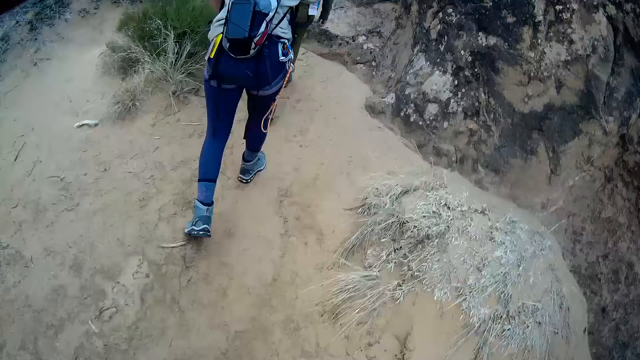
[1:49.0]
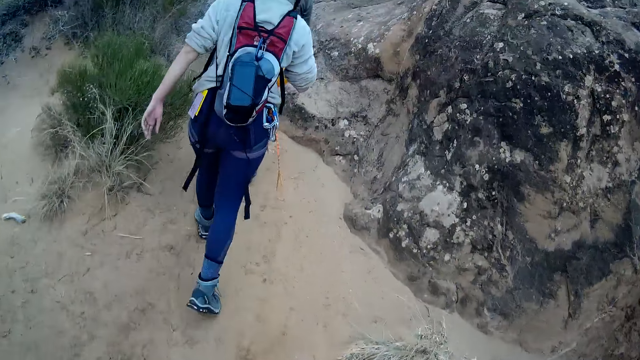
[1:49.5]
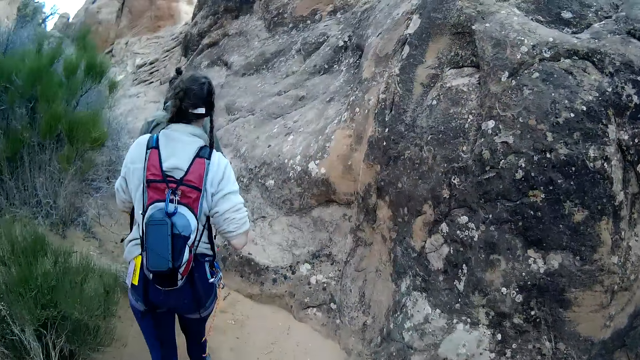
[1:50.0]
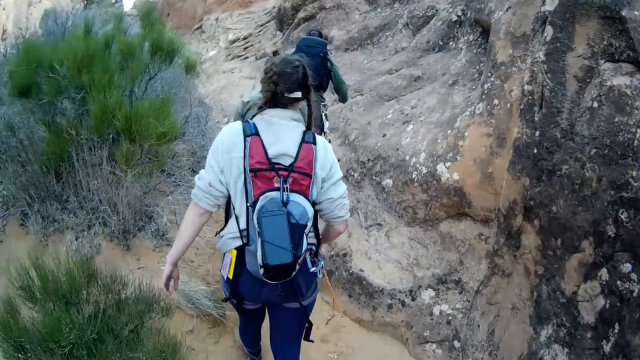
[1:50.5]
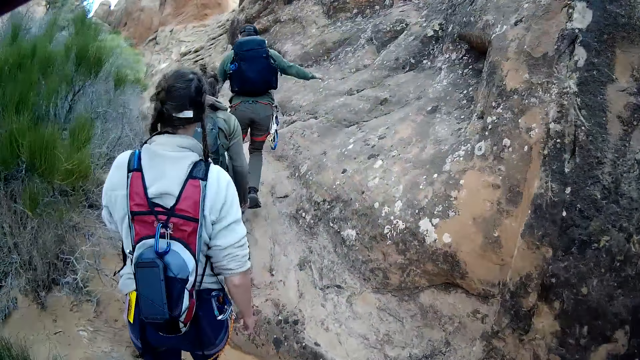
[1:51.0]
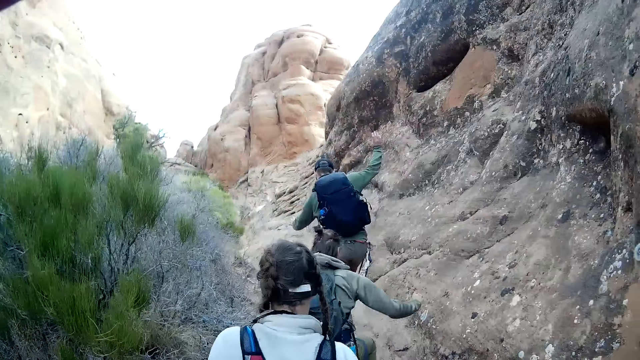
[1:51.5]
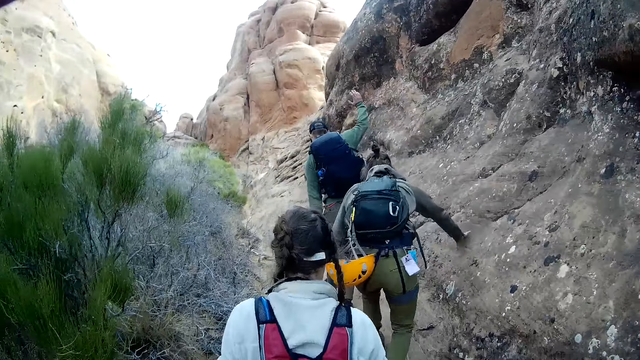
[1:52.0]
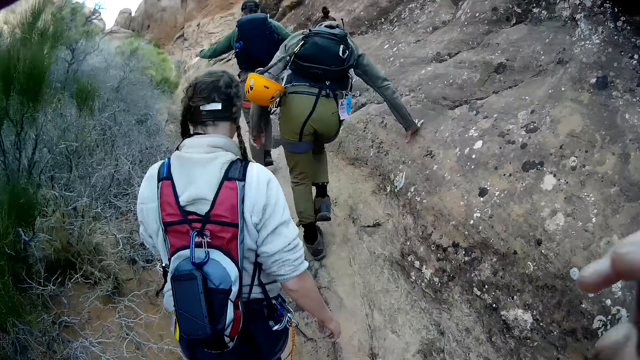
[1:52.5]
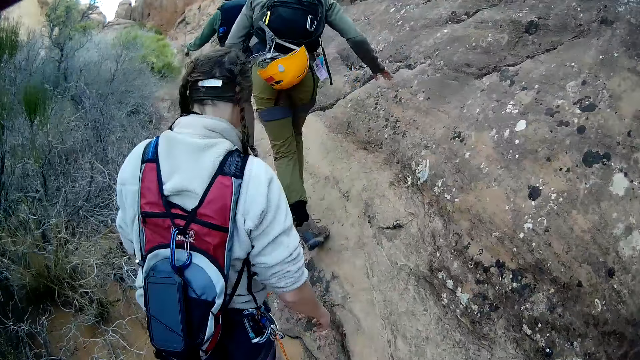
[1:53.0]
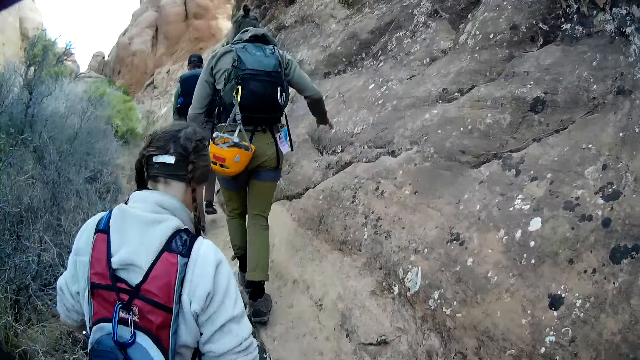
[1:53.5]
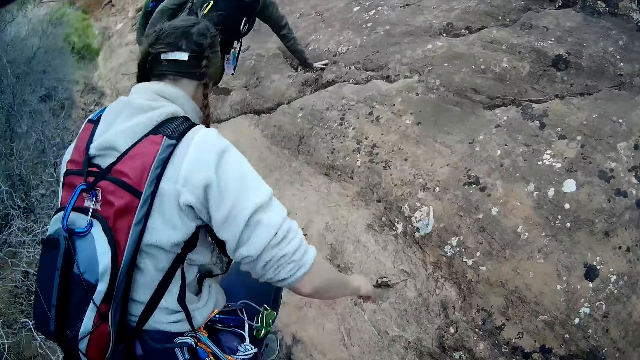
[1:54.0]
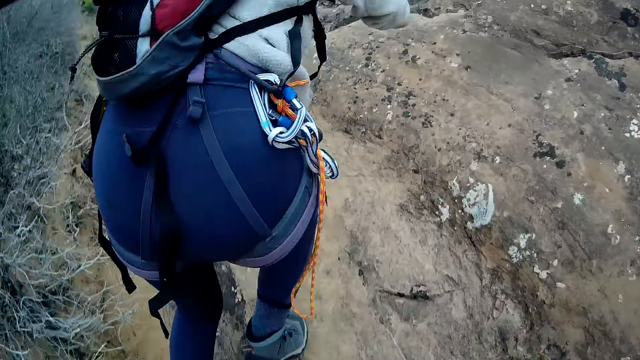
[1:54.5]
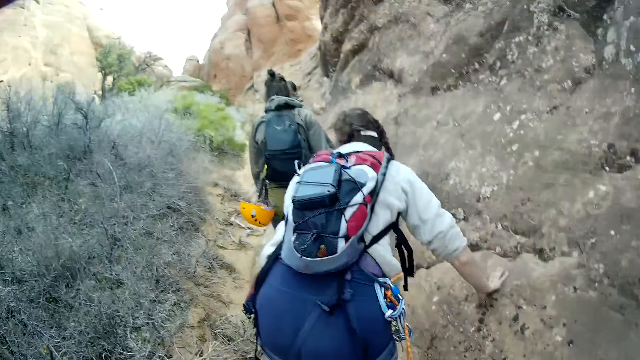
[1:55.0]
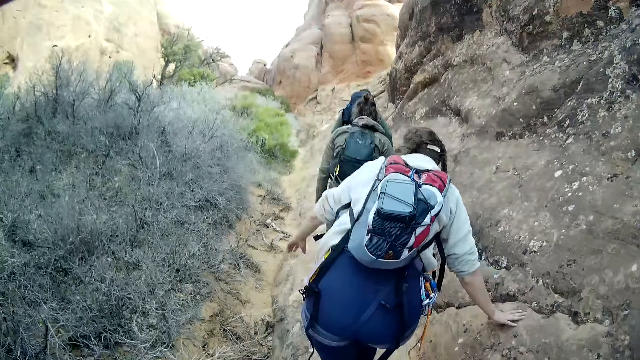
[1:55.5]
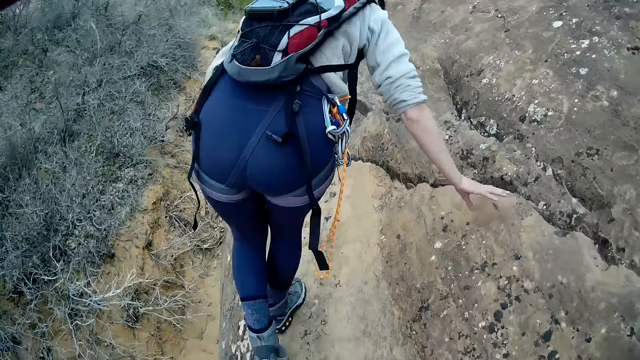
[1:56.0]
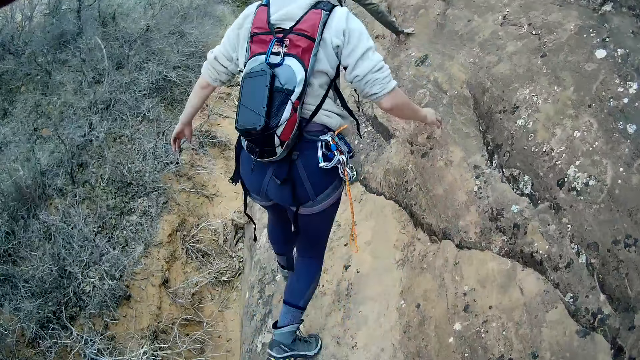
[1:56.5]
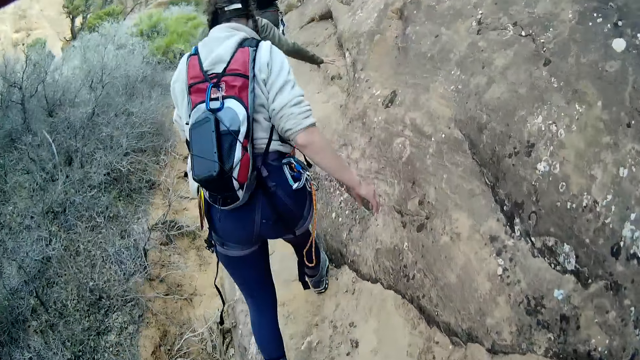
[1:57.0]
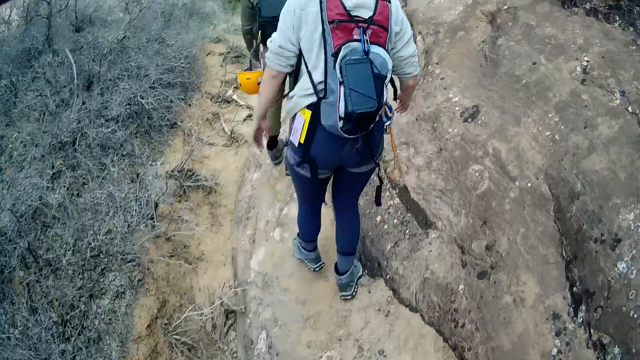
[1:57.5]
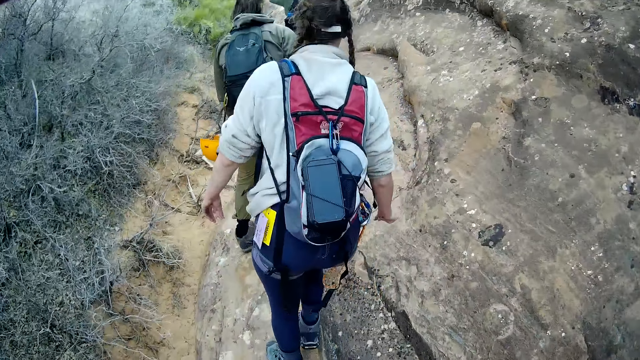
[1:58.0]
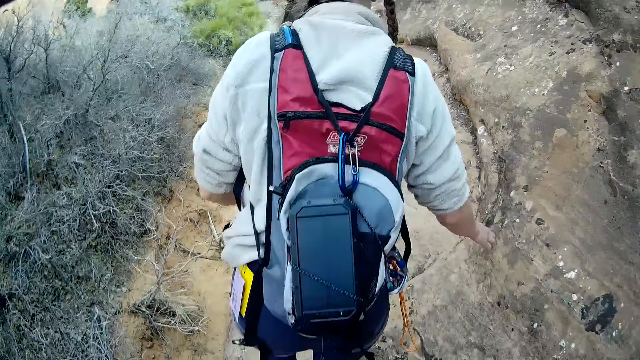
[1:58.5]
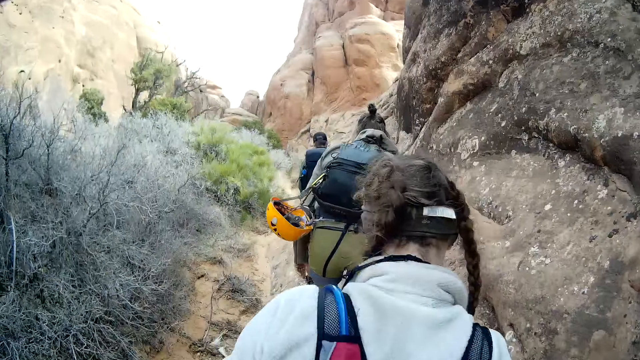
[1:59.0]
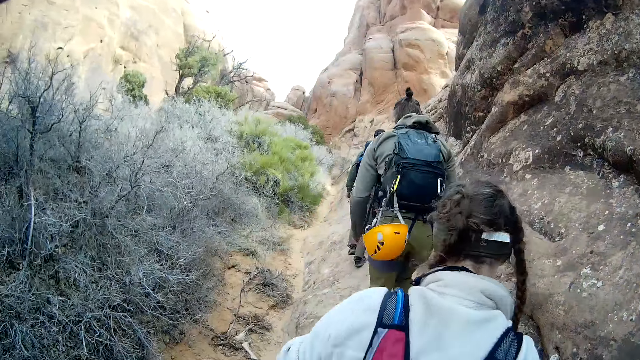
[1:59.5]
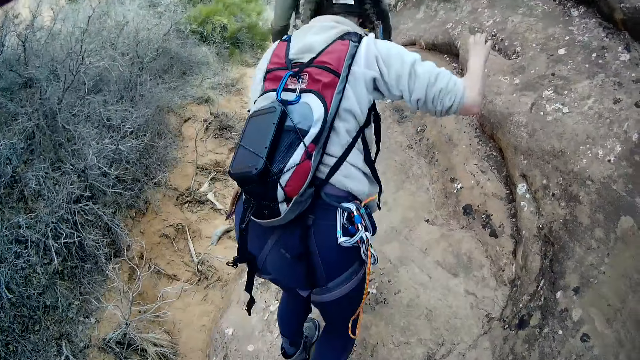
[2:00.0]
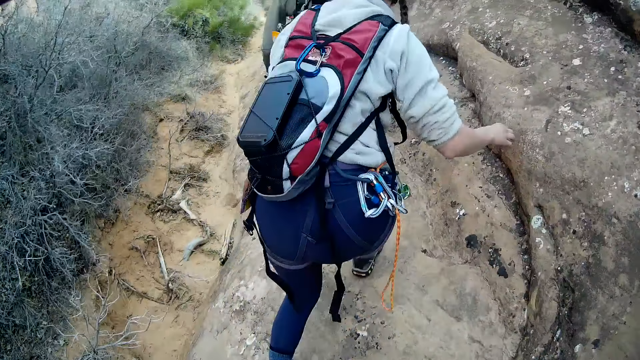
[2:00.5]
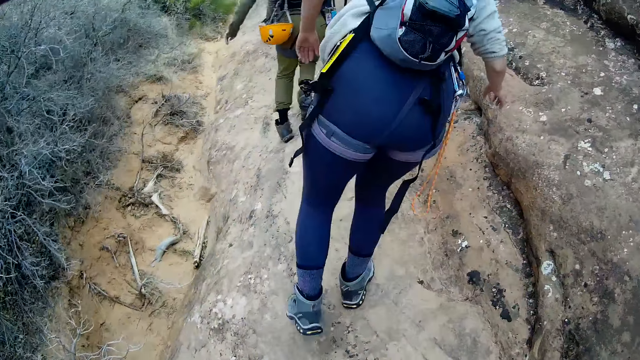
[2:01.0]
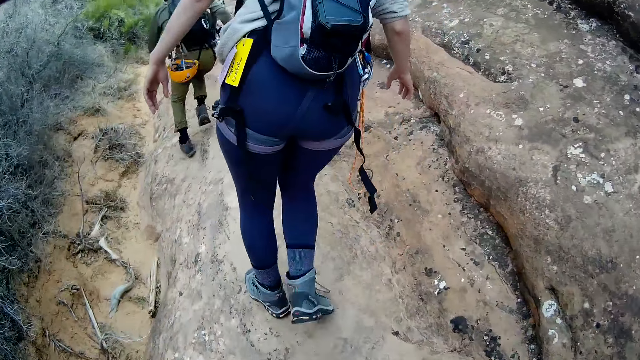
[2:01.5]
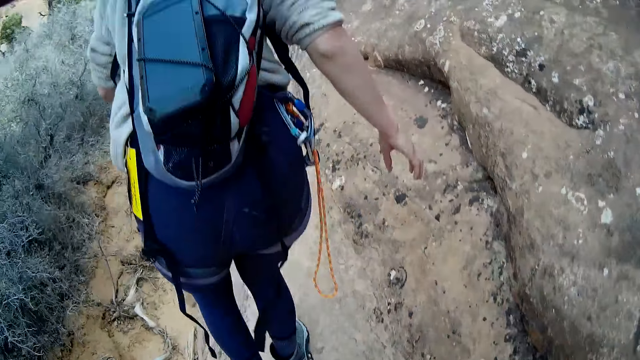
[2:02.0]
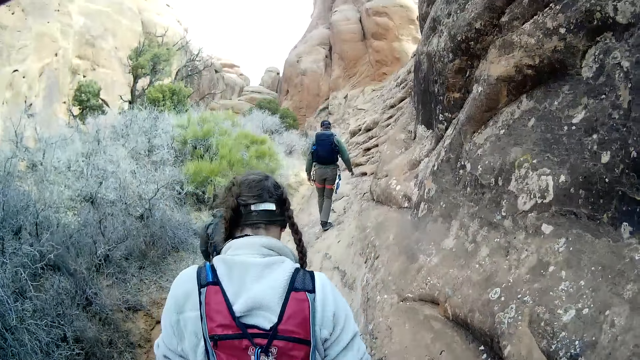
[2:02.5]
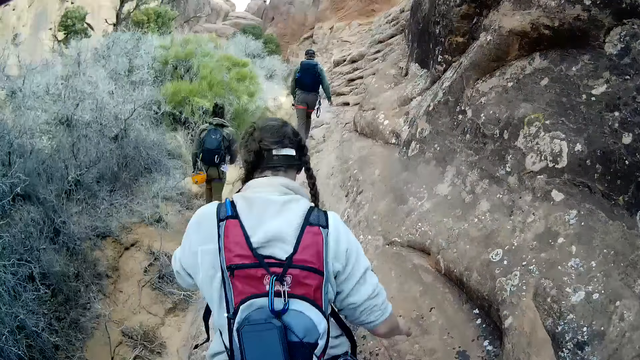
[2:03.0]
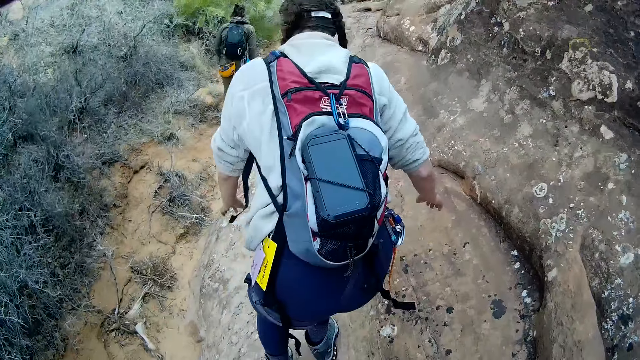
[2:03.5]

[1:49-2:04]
A lady climbs on a mountain. The lady walks around the mountain.

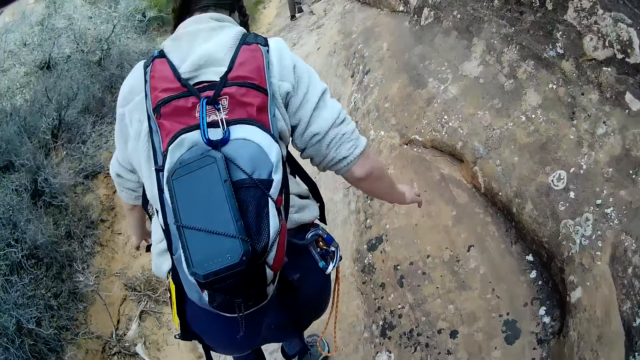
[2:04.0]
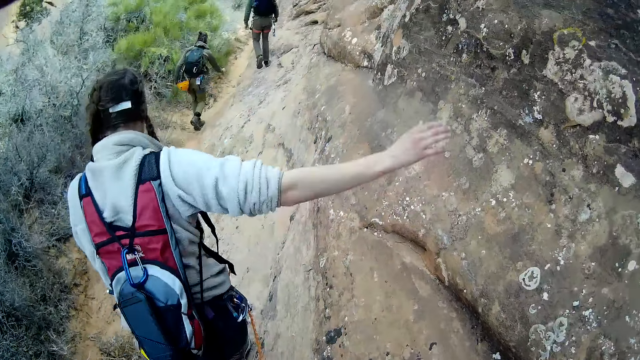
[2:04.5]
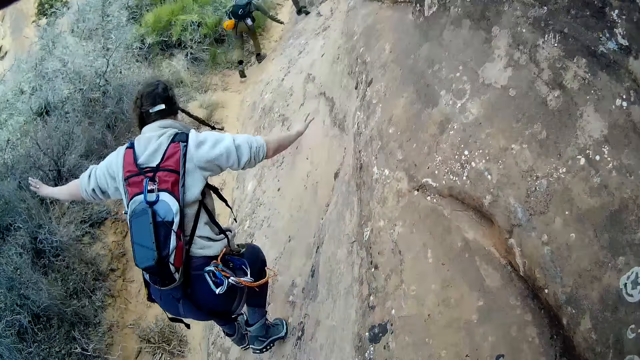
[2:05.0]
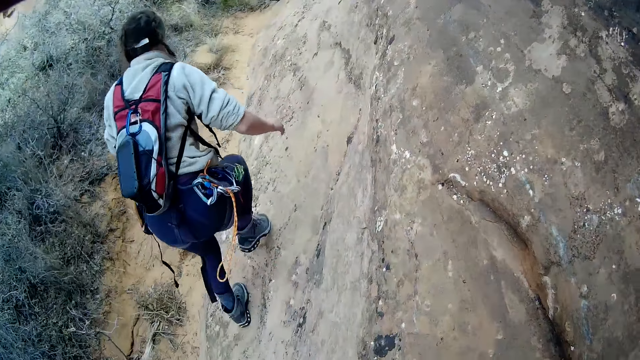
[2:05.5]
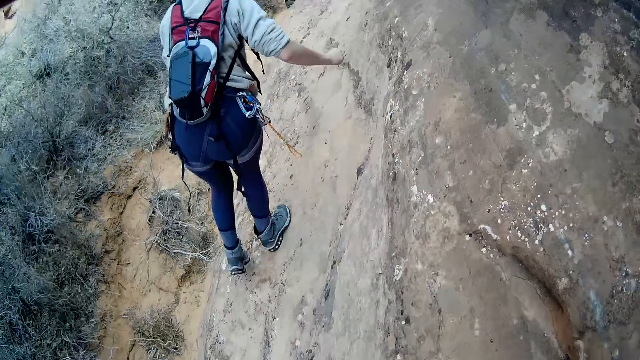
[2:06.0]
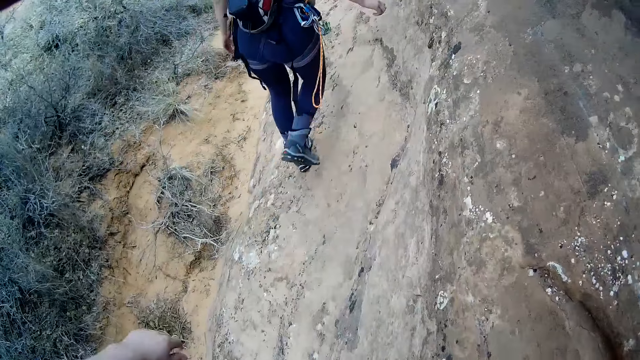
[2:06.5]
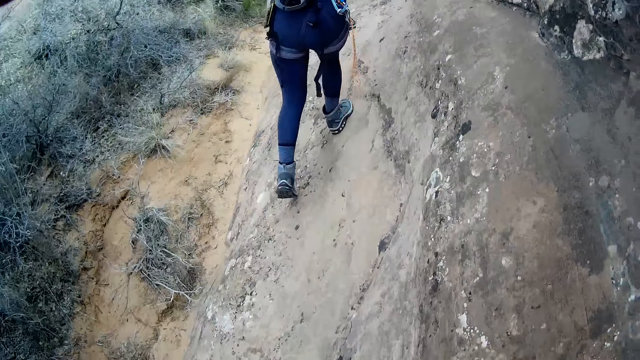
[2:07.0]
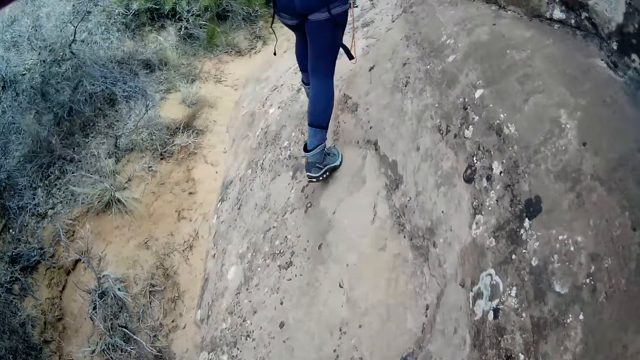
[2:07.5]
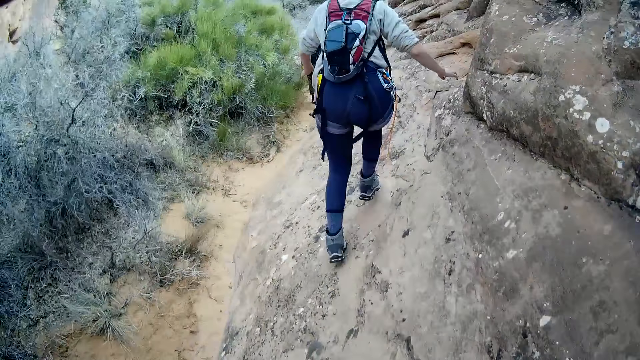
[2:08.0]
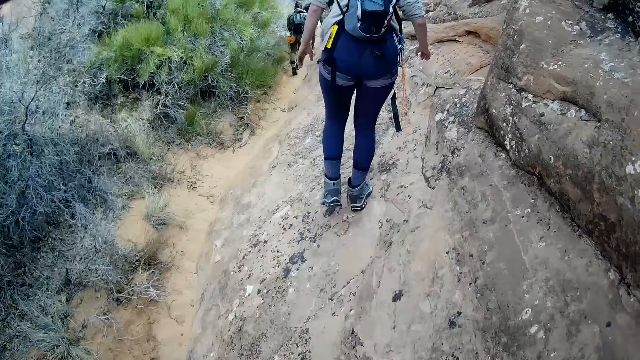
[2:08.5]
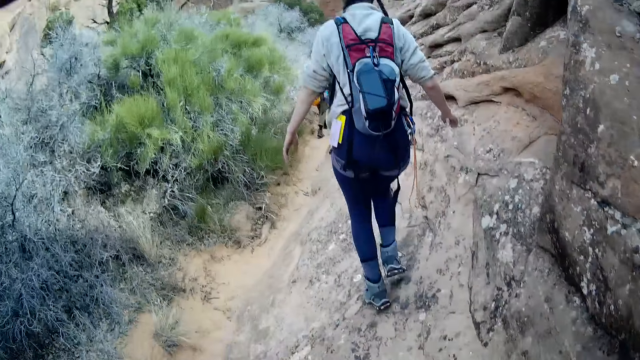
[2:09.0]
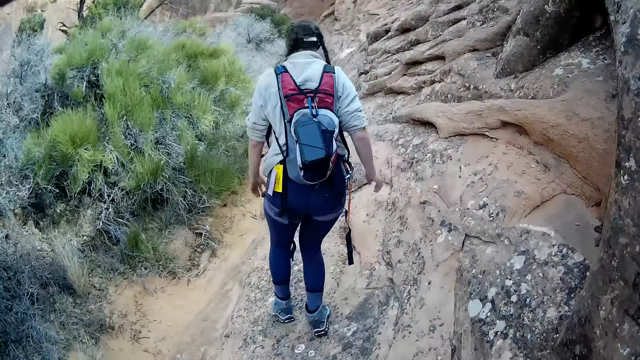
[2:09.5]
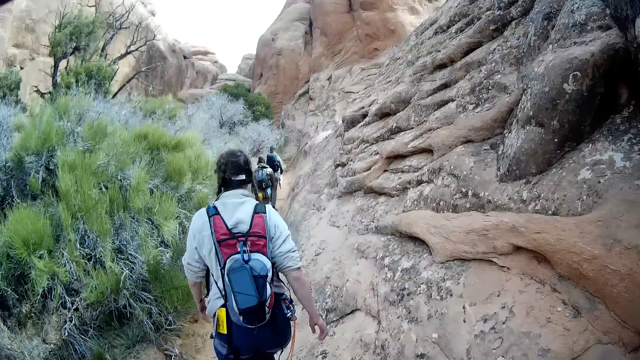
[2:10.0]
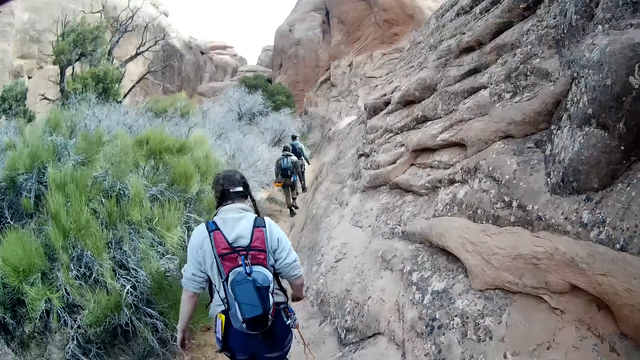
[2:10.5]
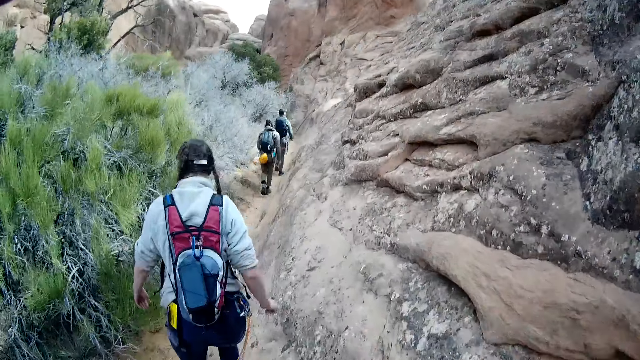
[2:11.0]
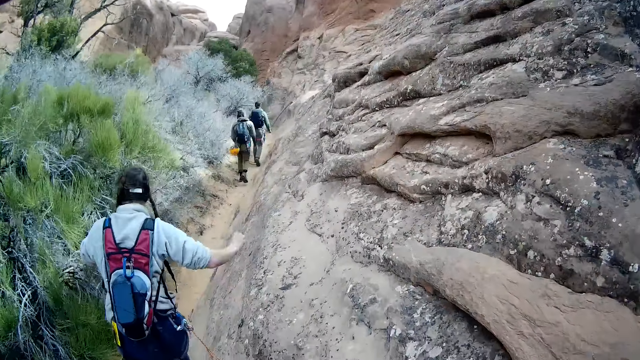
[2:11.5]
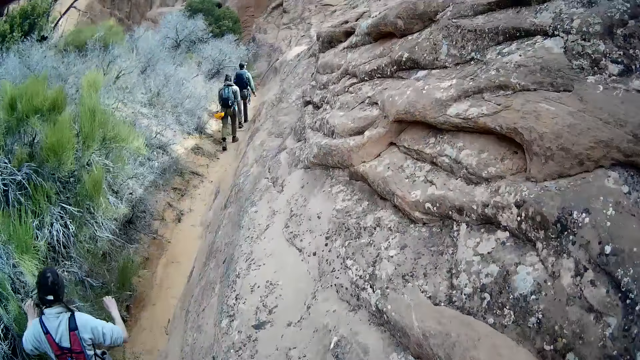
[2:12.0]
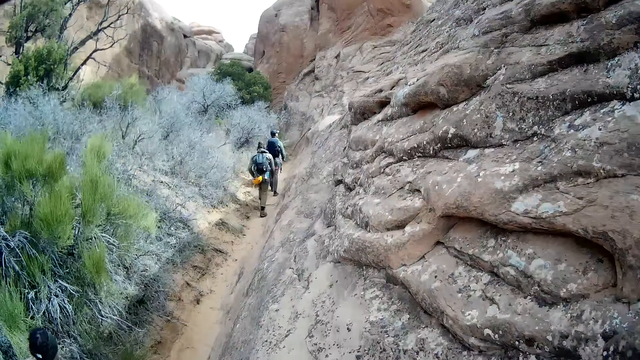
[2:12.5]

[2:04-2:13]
The camera wearer moves a hand forward. They walk around a mountain.
